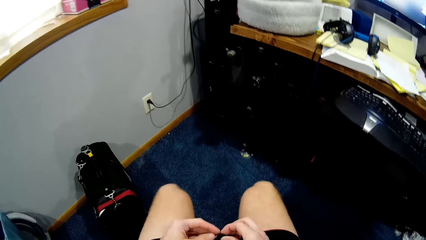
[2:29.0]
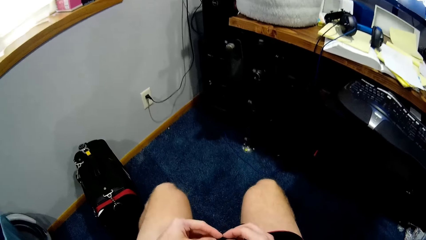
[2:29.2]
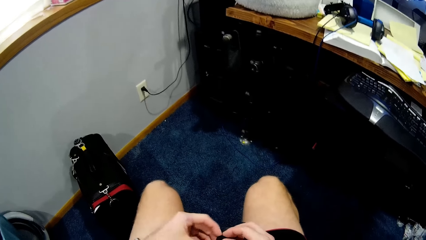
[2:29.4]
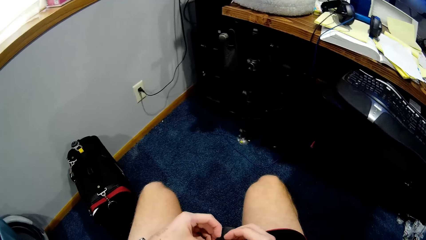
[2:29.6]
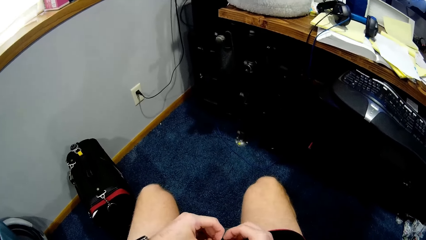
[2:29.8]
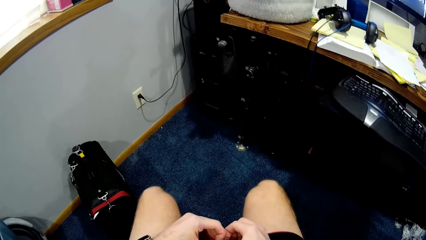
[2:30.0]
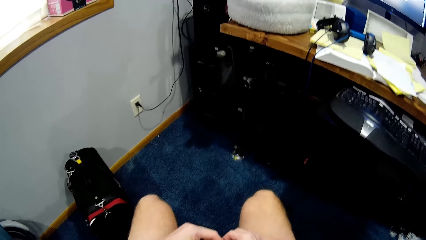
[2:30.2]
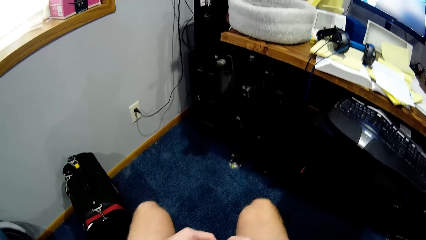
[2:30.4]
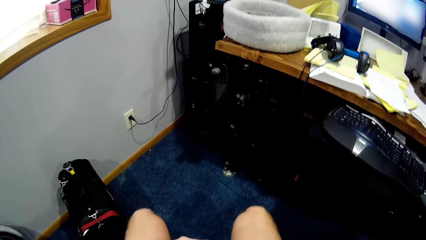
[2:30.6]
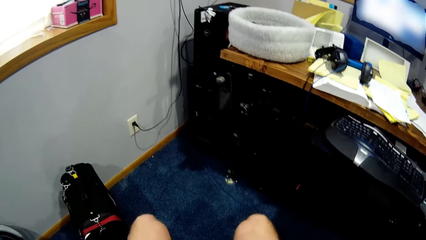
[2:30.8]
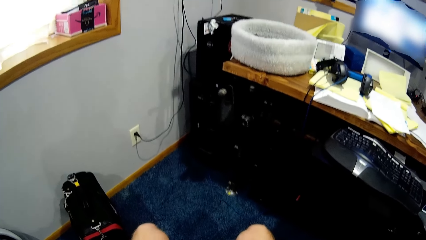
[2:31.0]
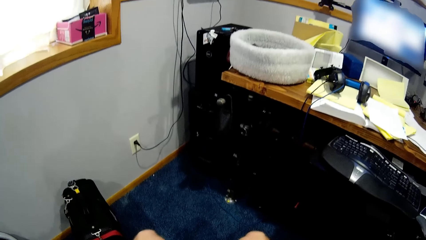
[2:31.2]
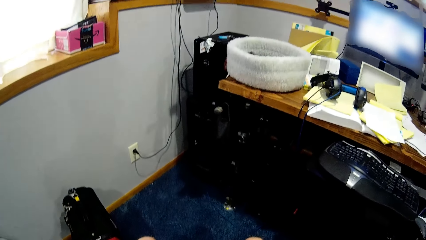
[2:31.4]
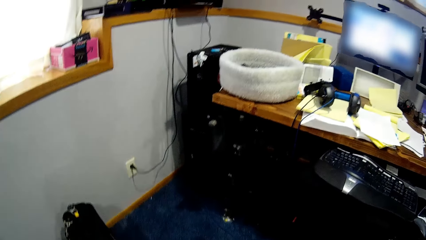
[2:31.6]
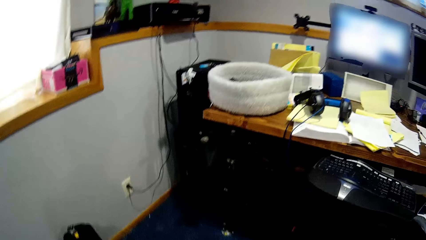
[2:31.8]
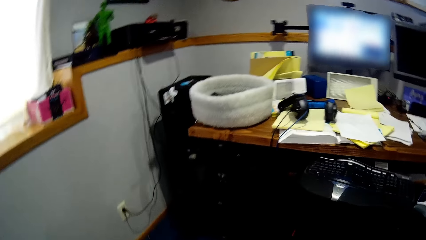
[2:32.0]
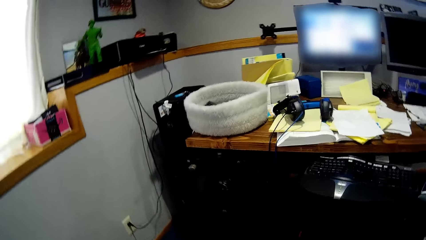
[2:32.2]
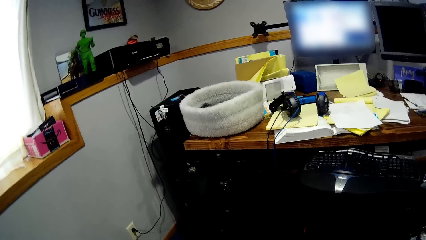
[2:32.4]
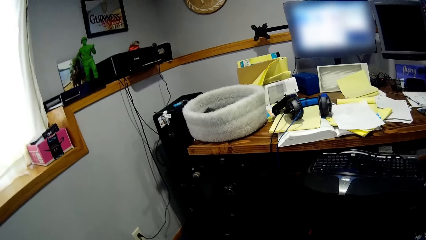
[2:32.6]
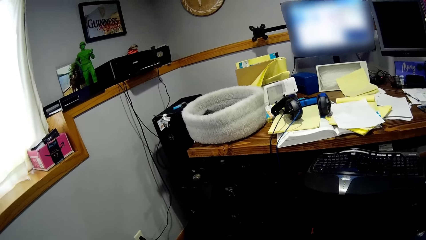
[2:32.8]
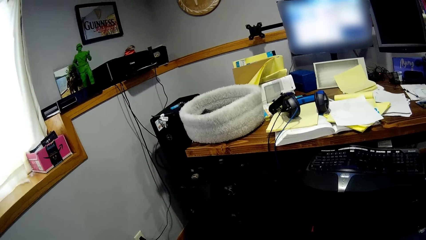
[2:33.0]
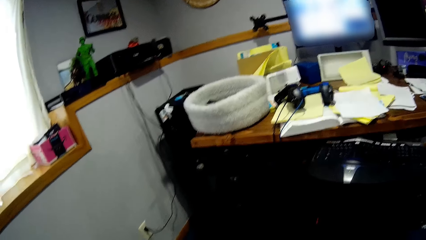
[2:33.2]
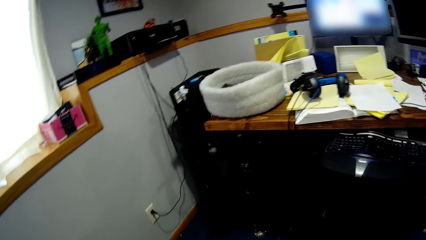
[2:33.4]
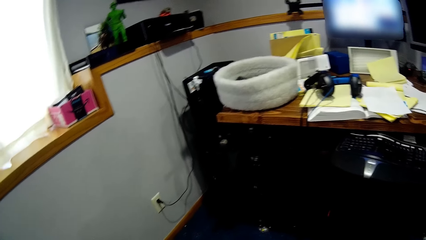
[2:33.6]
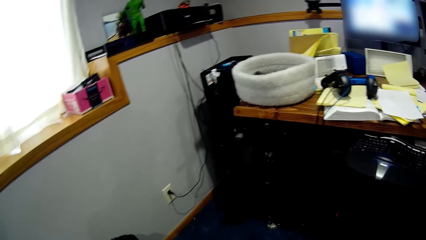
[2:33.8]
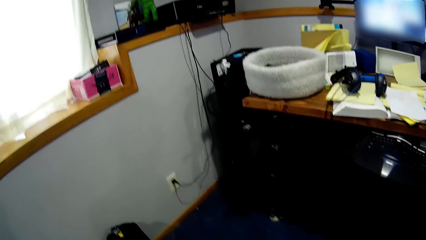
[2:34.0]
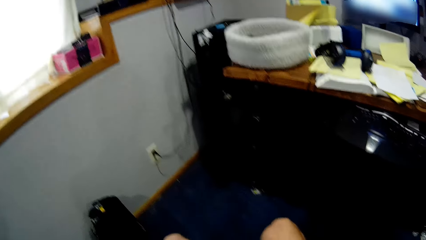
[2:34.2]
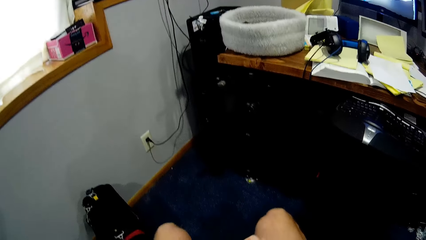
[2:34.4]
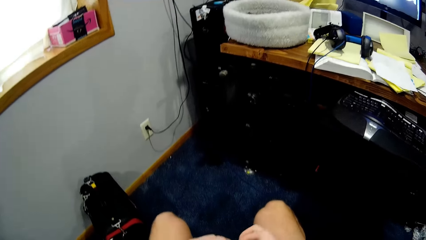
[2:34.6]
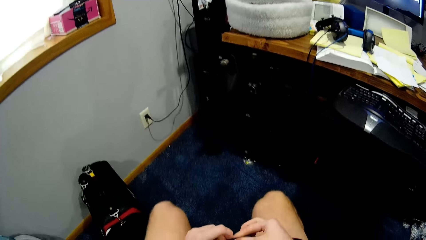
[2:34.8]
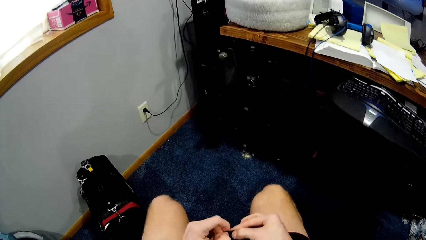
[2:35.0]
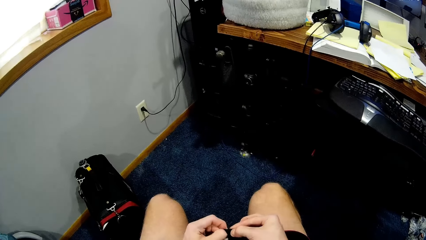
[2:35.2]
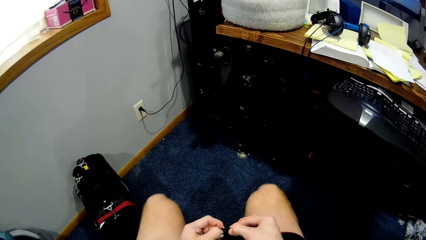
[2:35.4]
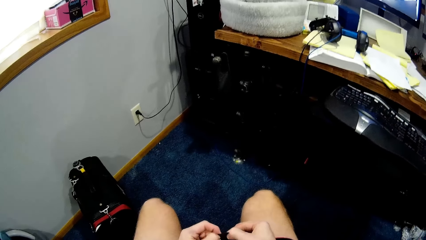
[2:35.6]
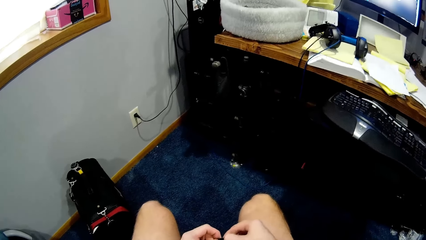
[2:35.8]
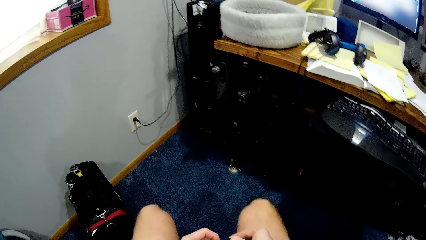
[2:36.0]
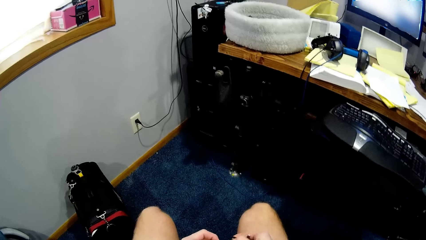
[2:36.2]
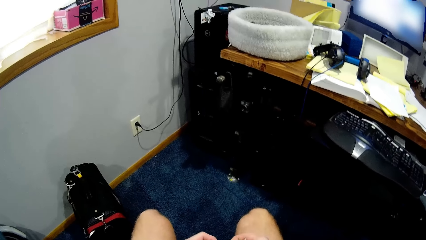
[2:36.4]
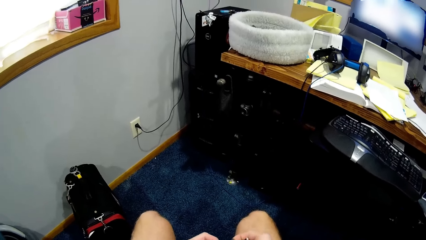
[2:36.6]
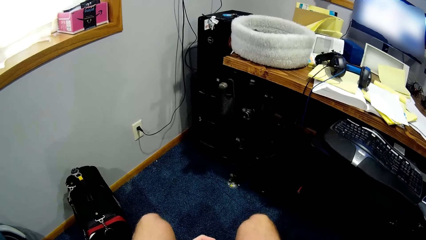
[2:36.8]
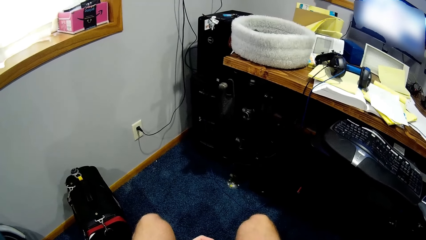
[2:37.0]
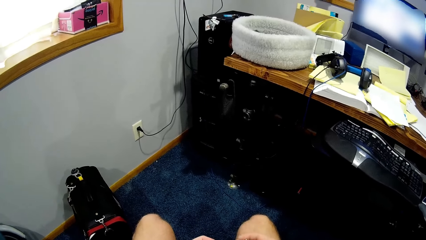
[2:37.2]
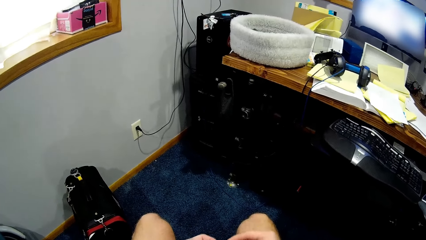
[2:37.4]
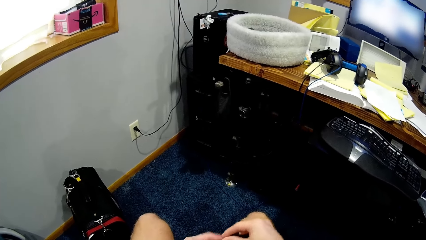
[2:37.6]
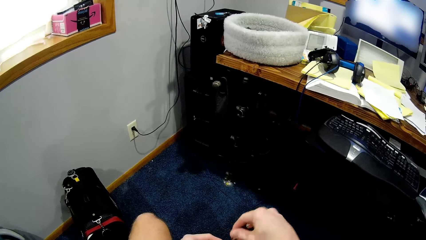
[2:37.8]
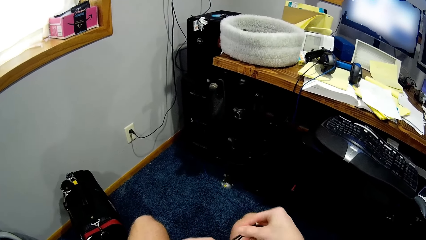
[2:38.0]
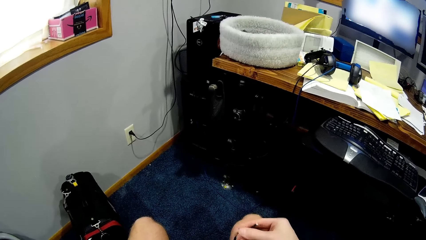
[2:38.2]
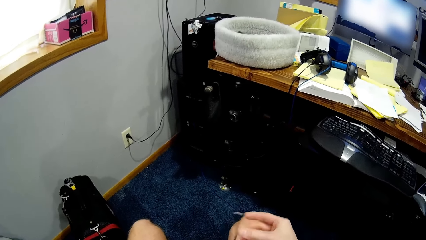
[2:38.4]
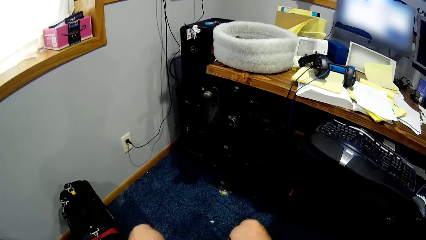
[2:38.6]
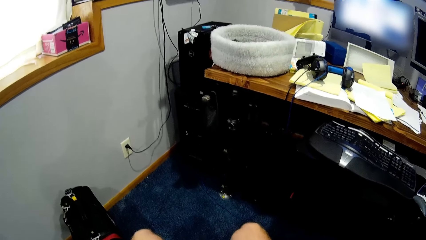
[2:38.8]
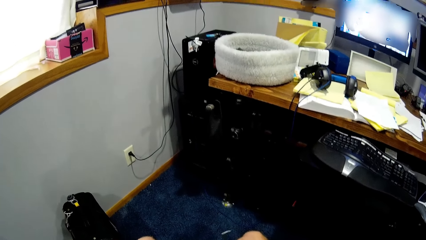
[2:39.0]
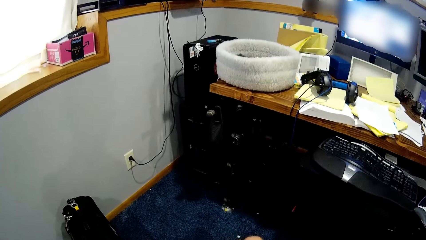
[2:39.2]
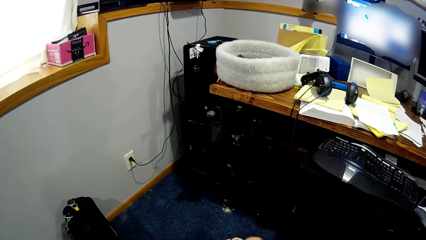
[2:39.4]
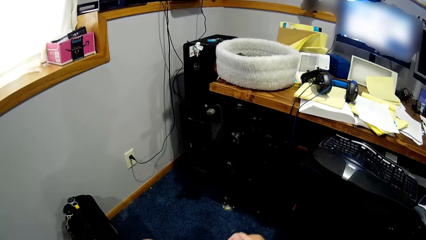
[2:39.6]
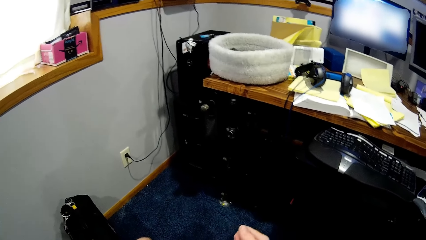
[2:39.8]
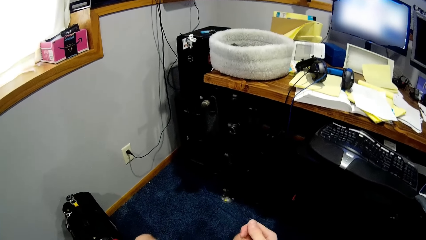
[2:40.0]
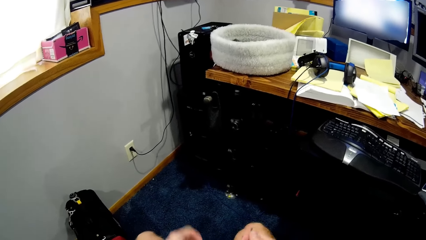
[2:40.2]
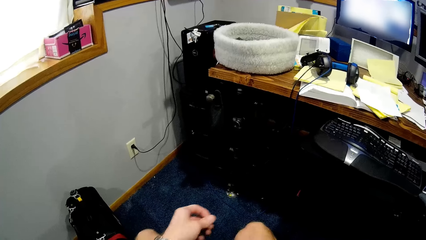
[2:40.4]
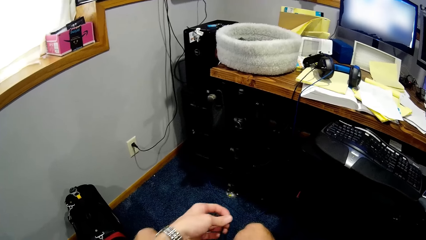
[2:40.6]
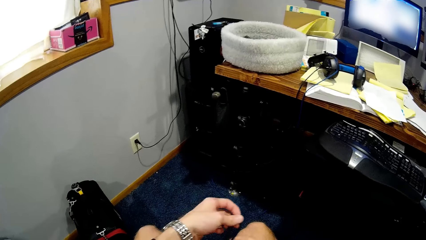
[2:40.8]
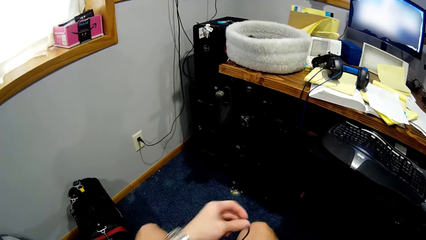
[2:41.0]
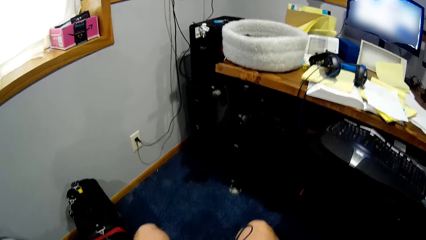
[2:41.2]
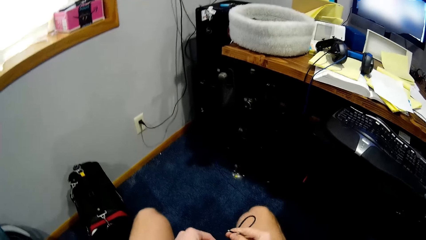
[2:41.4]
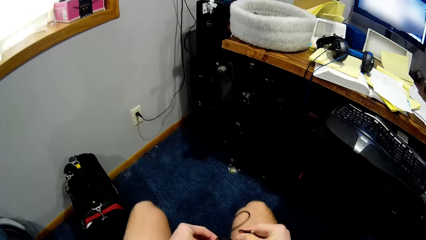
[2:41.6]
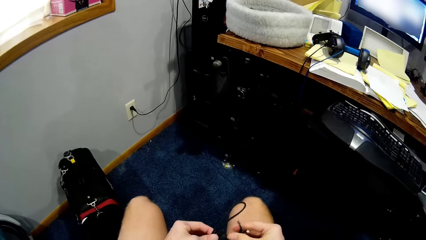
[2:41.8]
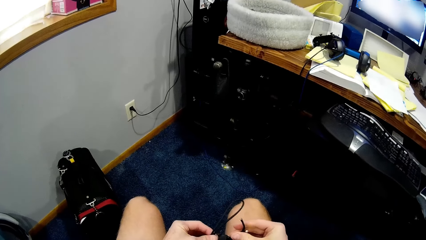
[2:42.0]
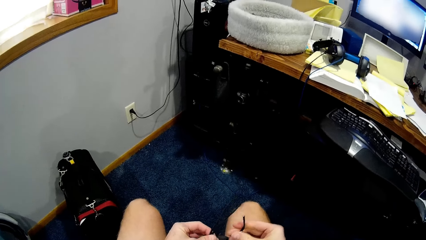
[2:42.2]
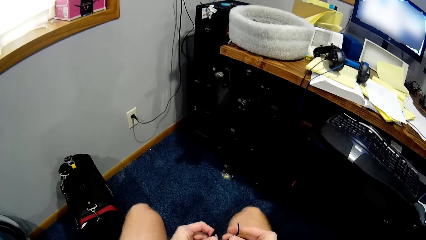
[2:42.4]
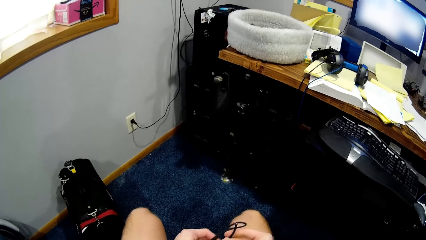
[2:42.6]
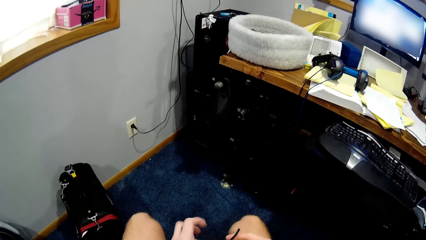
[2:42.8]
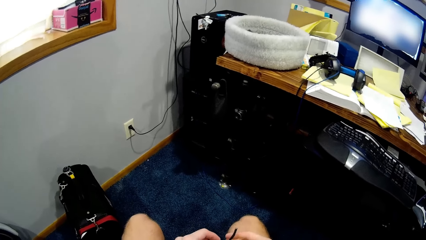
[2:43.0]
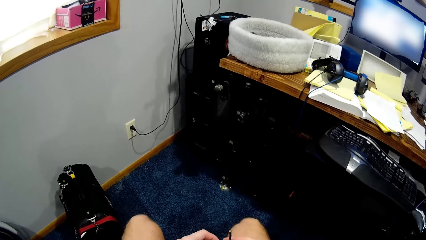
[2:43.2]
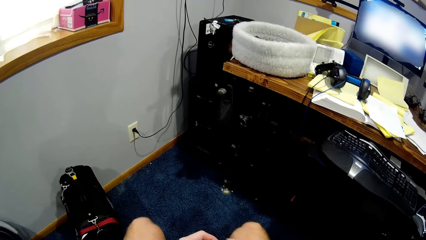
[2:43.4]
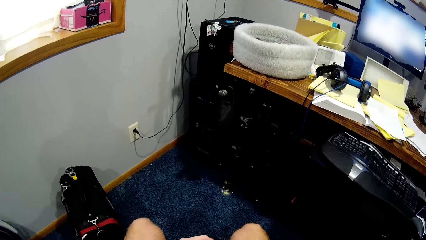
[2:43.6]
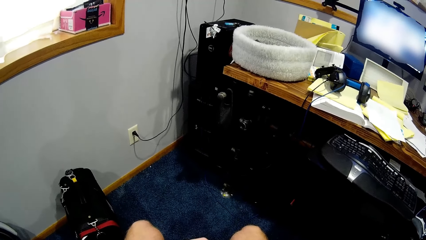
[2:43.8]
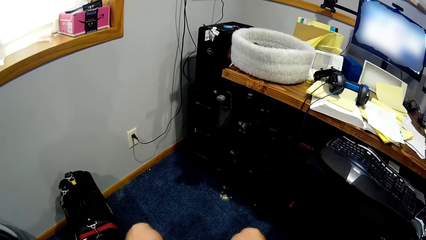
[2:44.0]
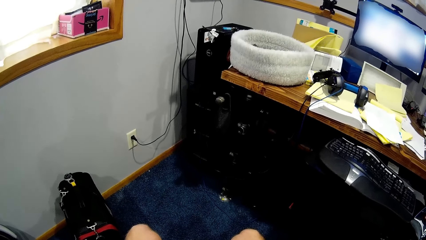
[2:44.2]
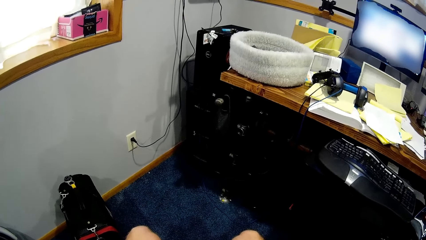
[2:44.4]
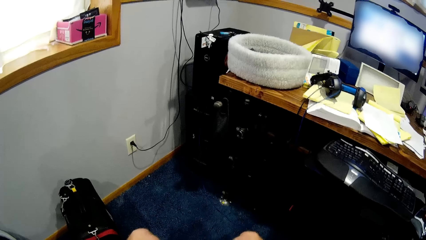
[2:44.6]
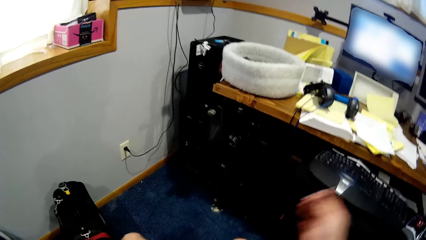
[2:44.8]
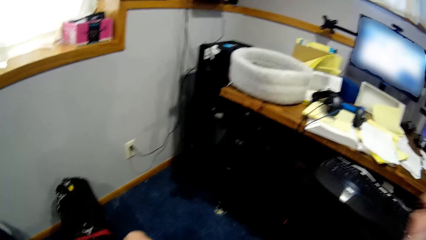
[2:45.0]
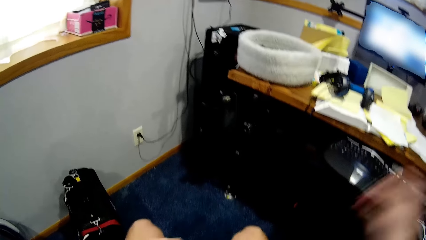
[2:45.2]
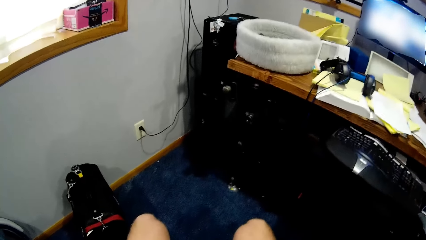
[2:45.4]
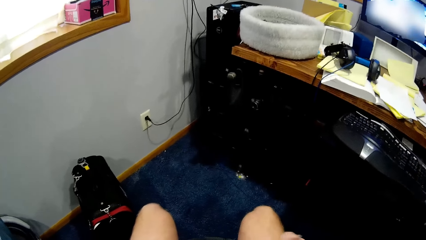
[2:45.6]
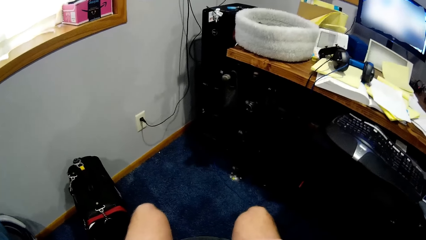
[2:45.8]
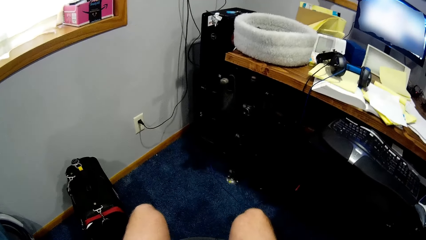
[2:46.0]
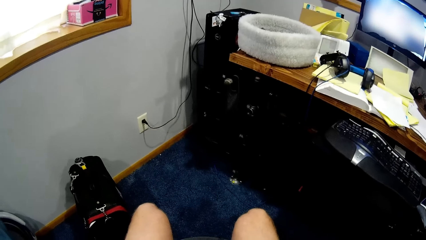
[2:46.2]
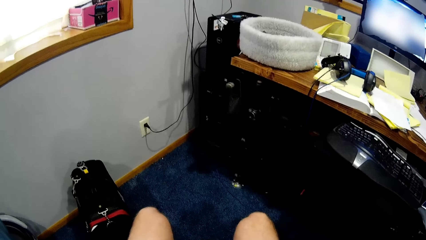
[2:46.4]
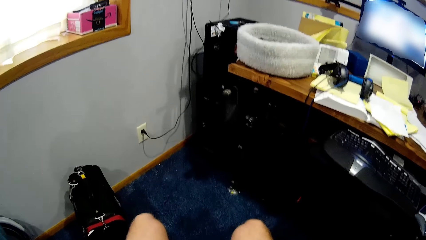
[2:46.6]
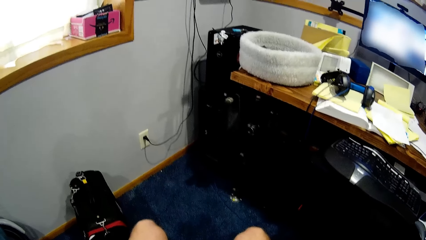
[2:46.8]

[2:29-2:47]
The camera wearer looks around the room. He ties a string on the speaker. He moves his hand.
